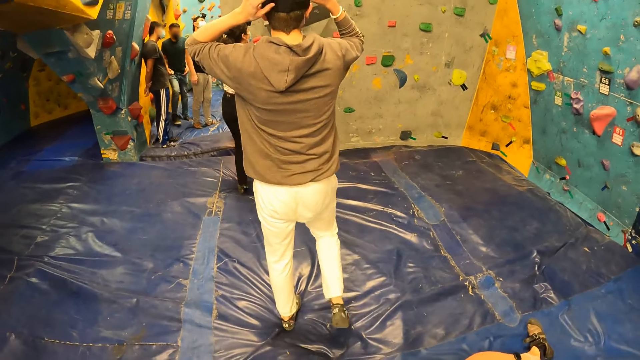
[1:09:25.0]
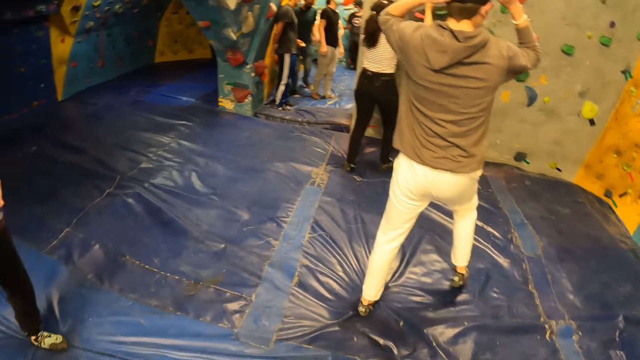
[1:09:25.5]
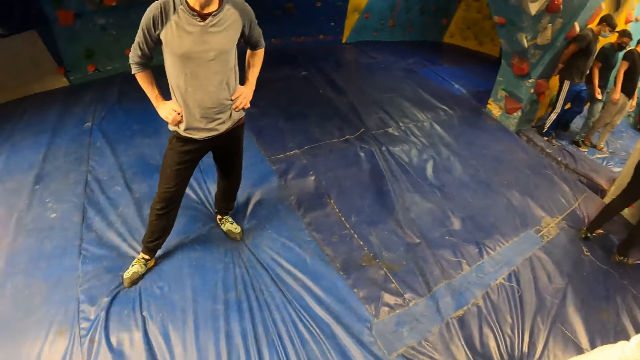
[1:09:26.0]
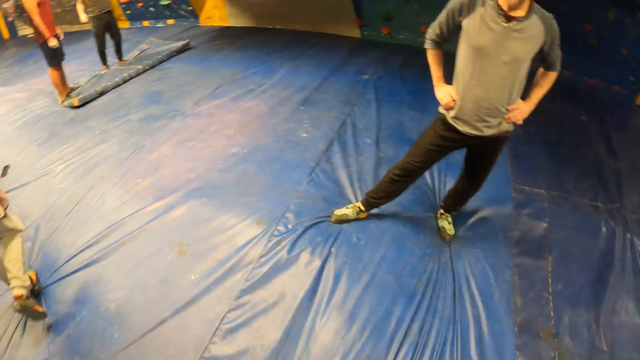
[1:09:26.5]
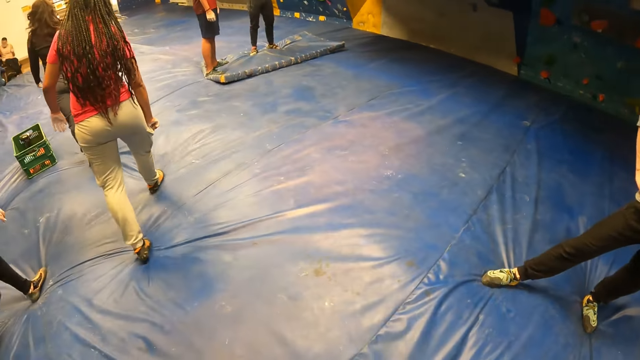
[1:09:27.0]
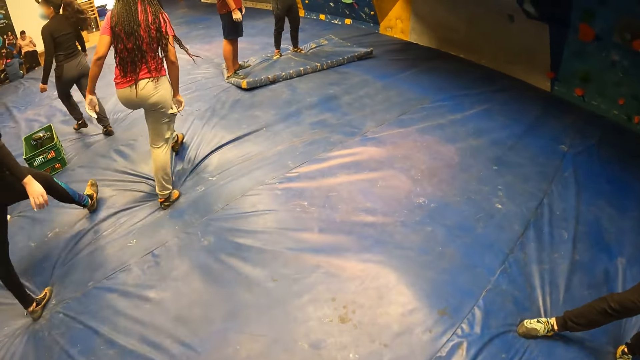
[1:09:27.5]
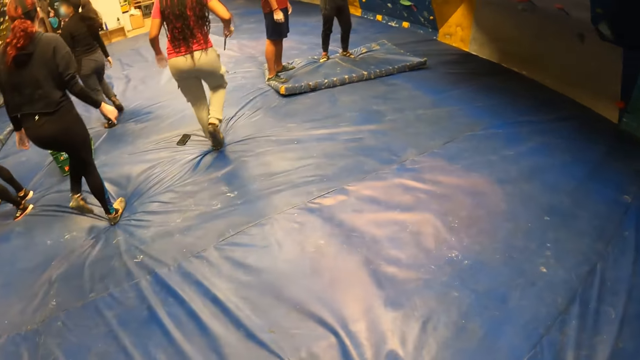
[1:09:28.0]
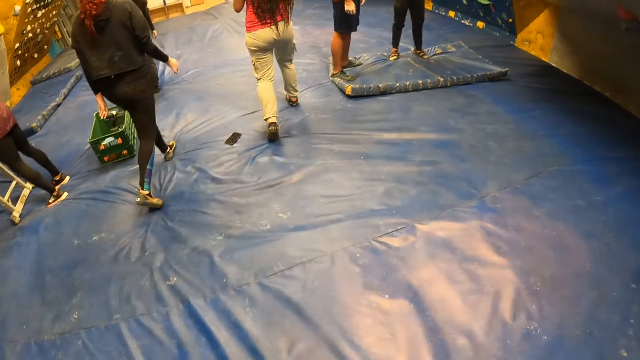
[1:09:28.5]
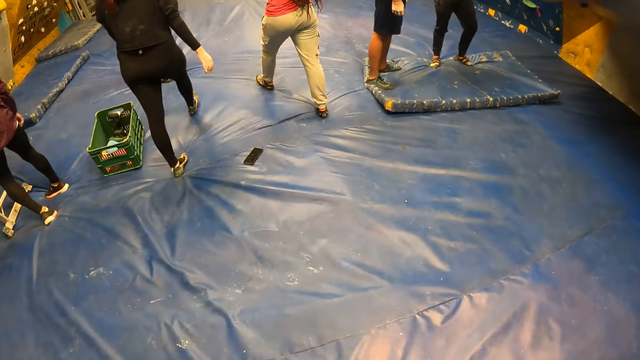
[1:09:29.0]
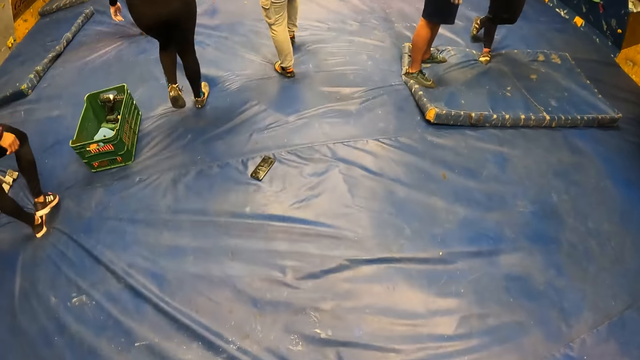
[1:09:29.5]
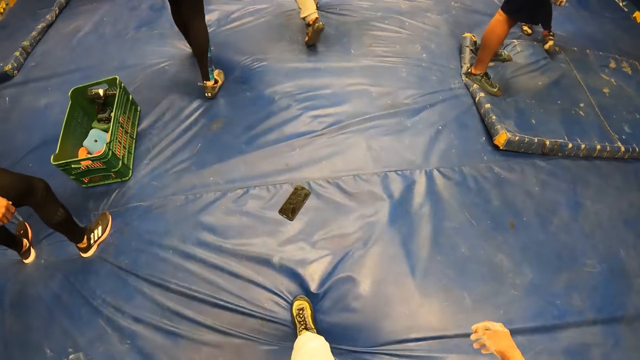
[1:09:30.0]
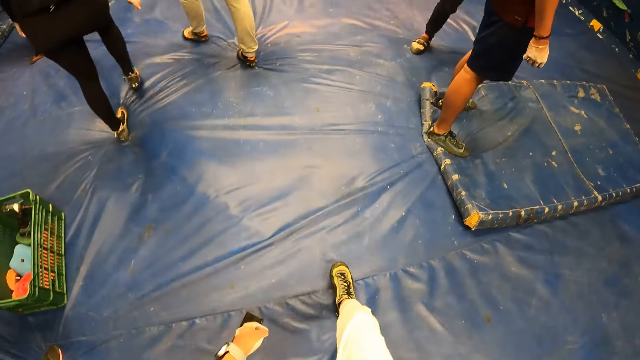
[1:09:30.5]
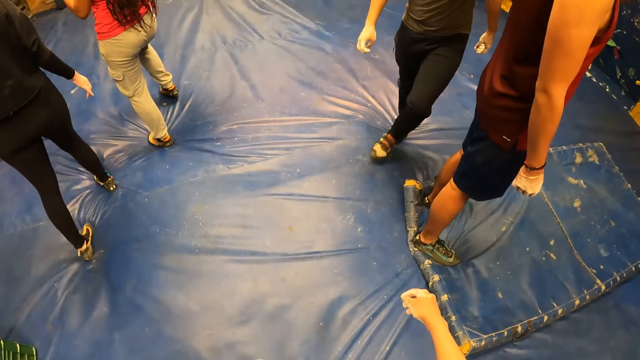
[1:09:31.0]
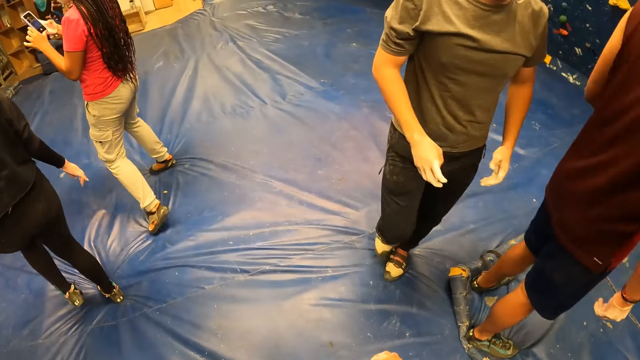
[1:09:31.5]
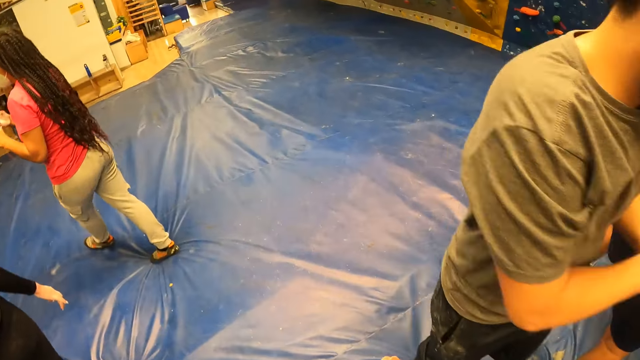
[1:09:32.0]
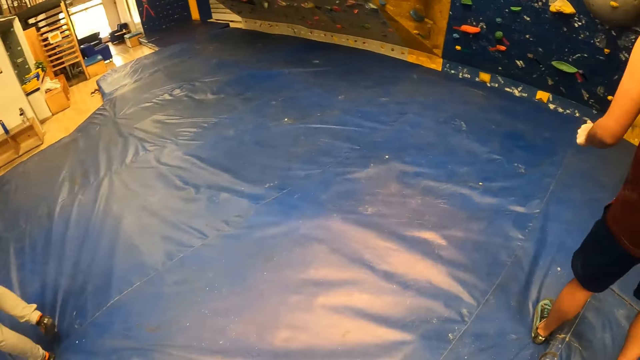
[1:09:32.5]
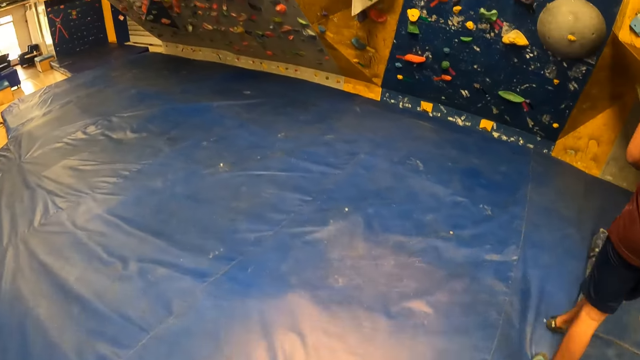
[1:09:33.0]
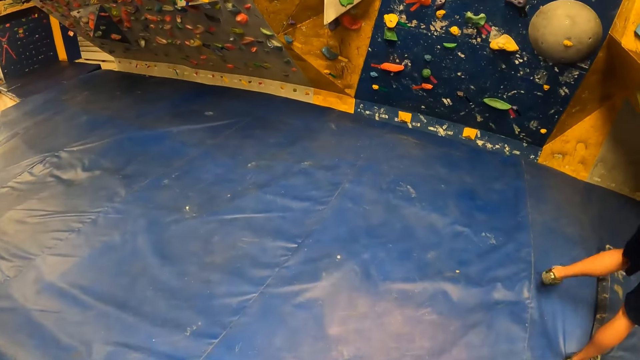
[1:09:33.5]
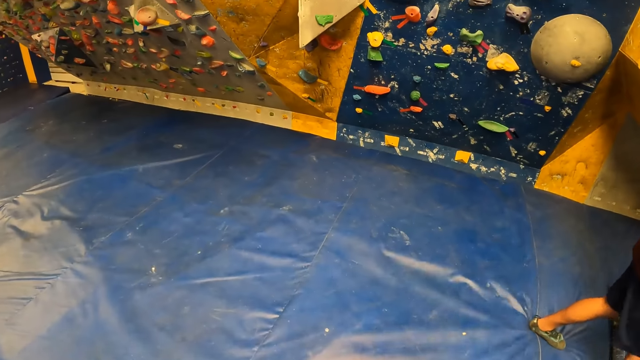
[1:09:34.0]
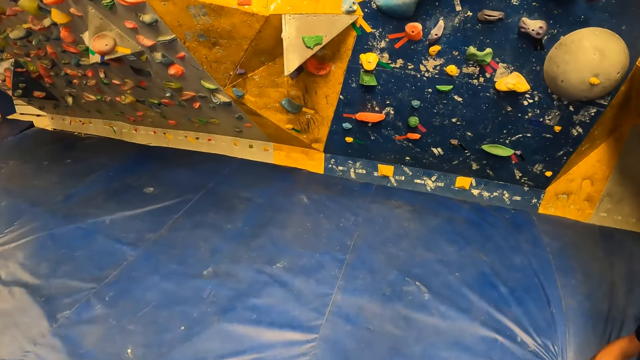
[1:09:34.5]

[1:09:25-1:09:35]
The man holds a camera on his head with his hands. The camera wearer moves around. A woman takes out a phone from her pocket with her right hand. A lady walks around. Another lady walks around. A third lady walks around.

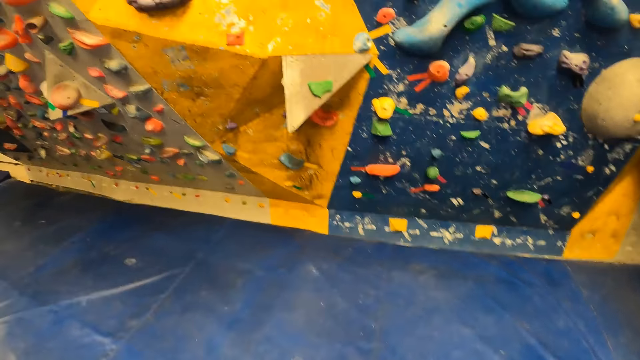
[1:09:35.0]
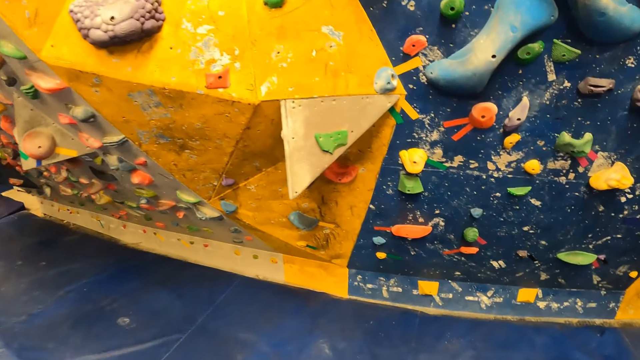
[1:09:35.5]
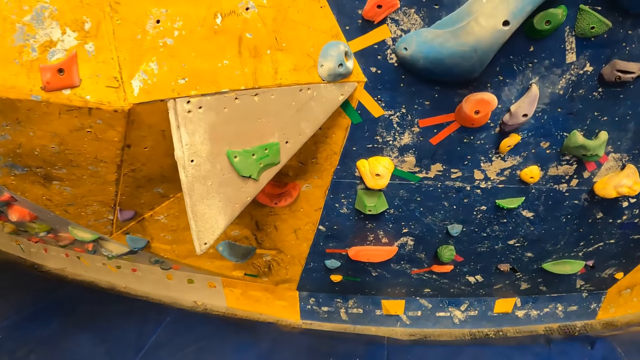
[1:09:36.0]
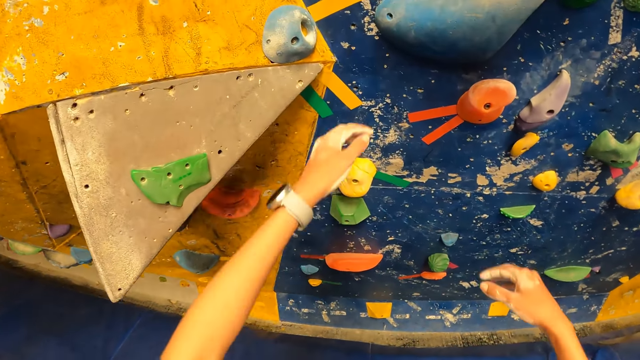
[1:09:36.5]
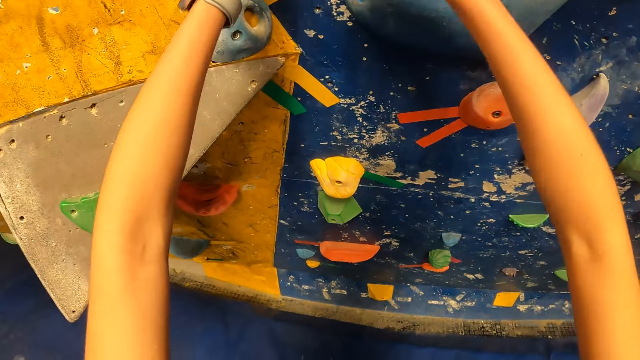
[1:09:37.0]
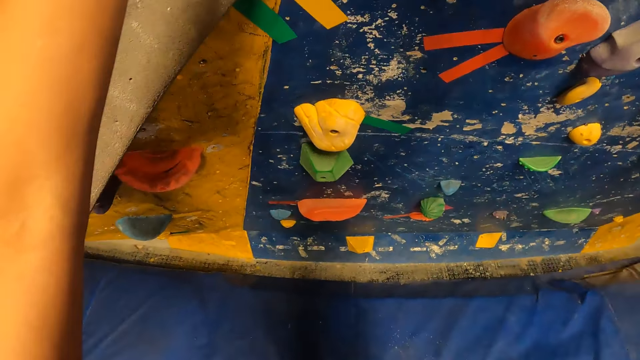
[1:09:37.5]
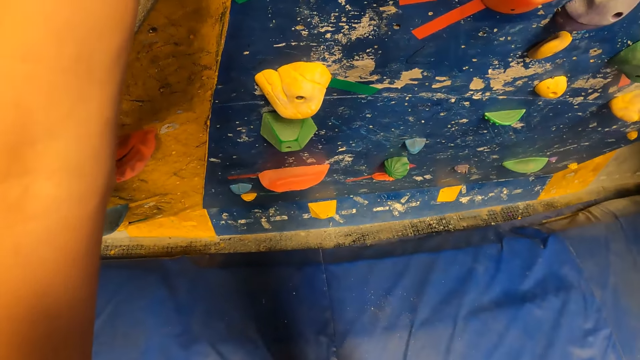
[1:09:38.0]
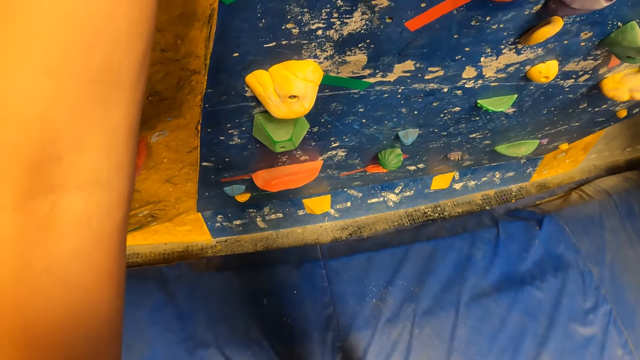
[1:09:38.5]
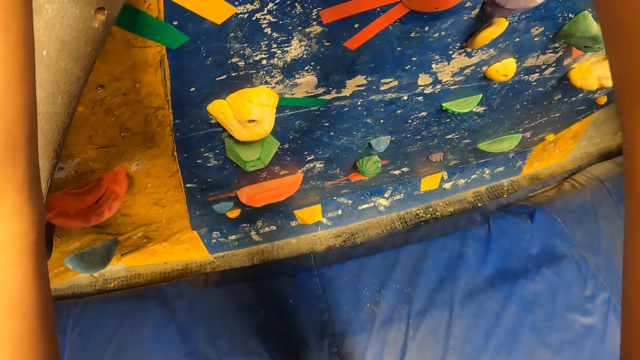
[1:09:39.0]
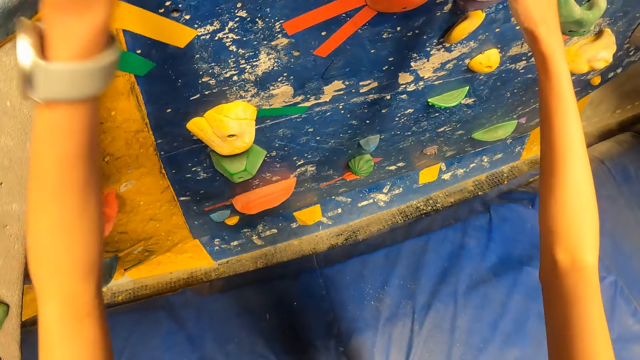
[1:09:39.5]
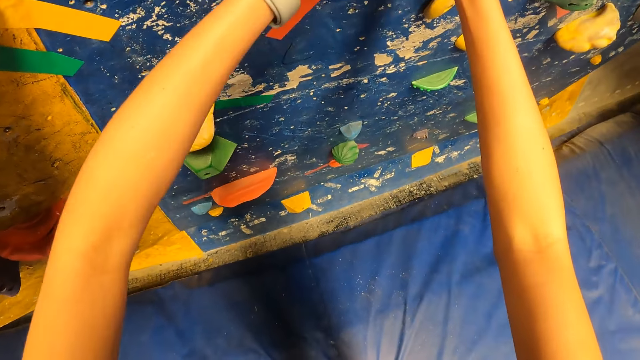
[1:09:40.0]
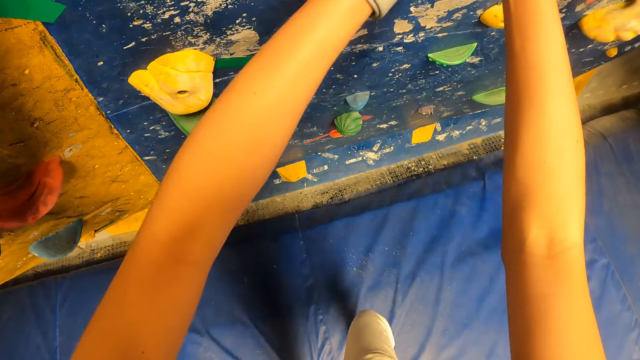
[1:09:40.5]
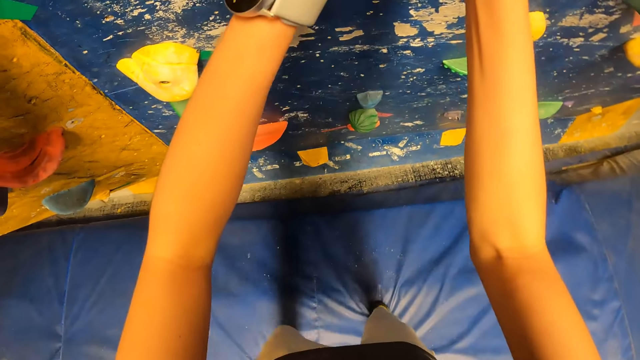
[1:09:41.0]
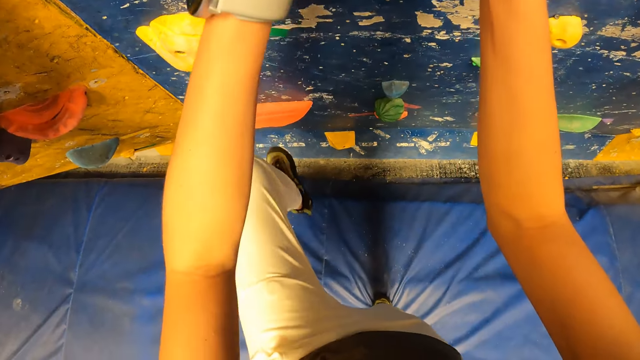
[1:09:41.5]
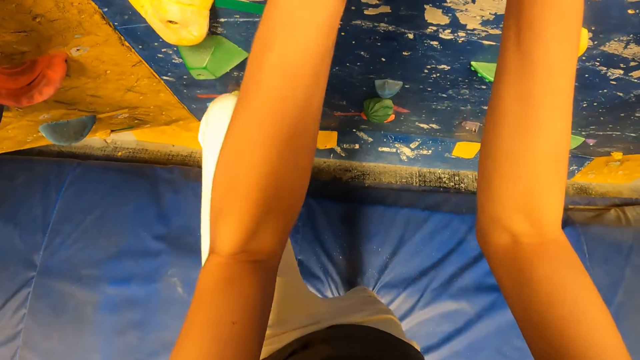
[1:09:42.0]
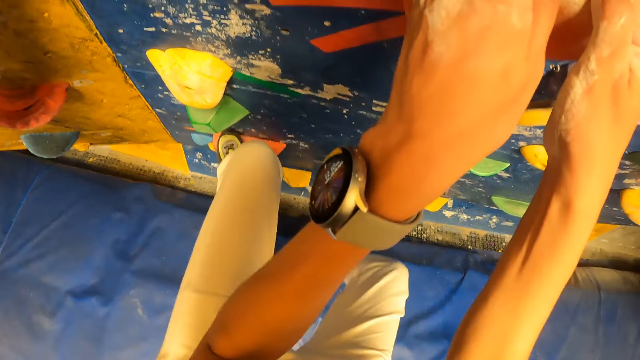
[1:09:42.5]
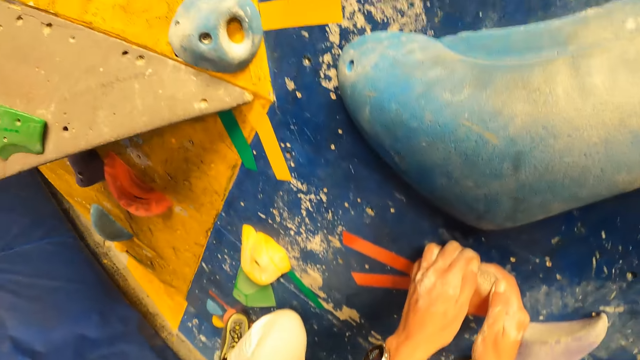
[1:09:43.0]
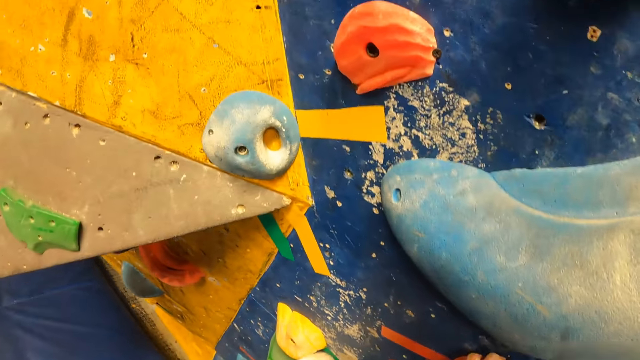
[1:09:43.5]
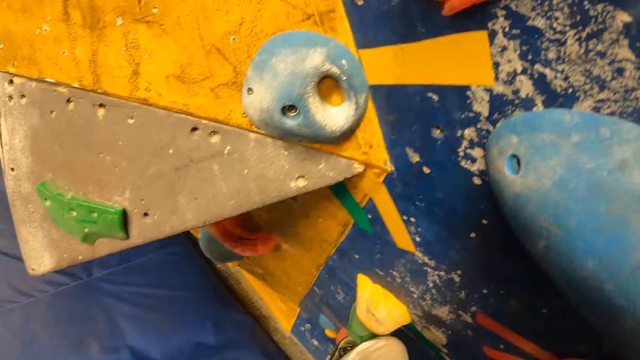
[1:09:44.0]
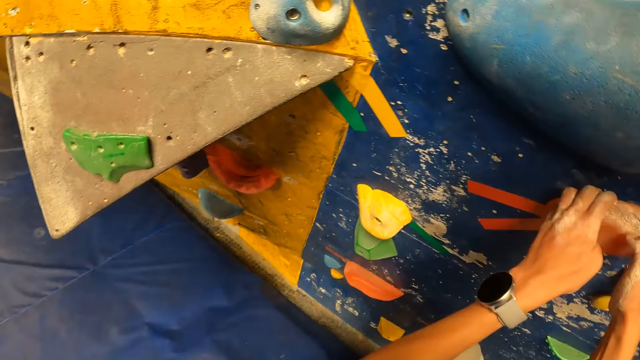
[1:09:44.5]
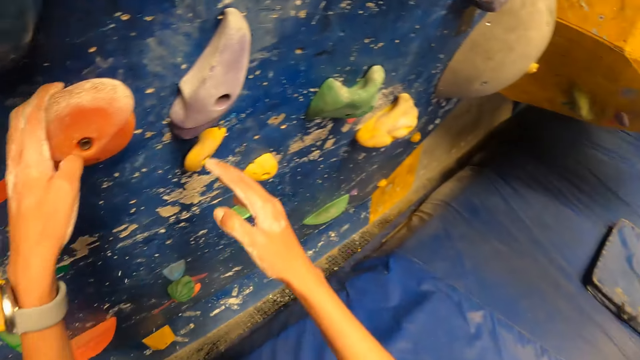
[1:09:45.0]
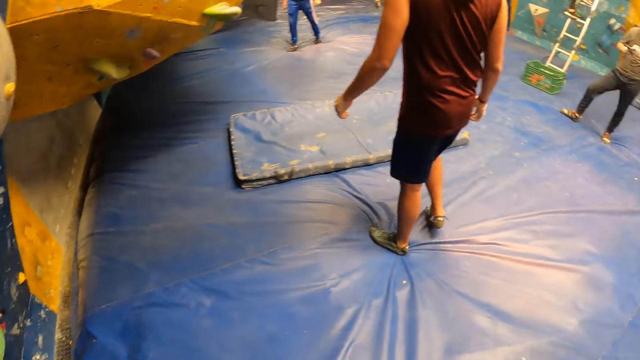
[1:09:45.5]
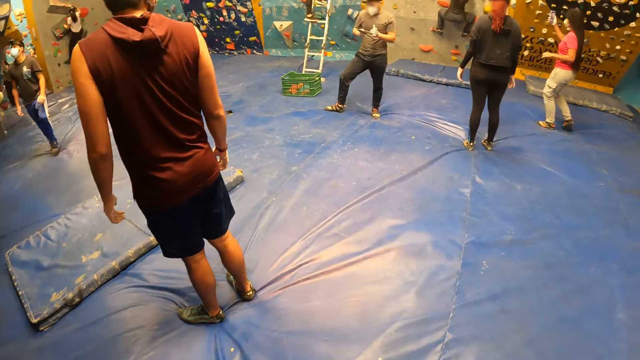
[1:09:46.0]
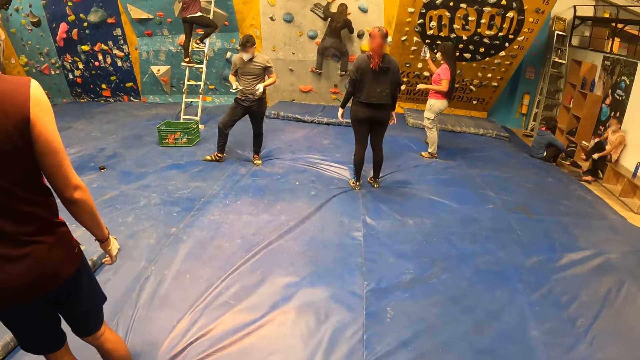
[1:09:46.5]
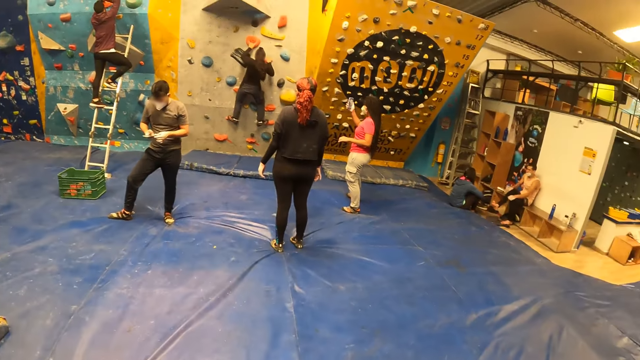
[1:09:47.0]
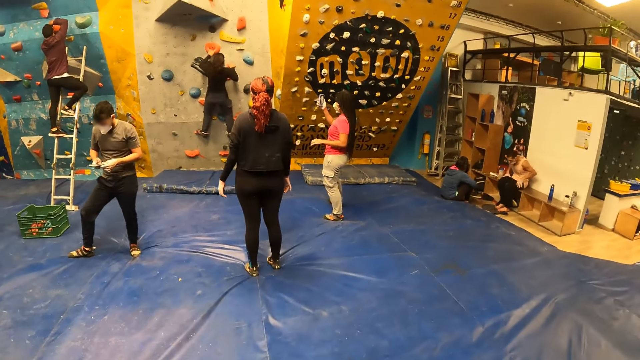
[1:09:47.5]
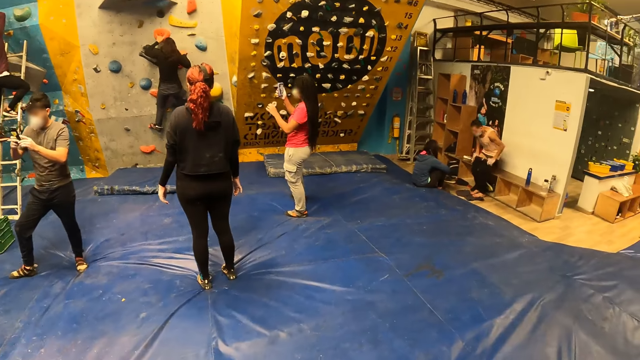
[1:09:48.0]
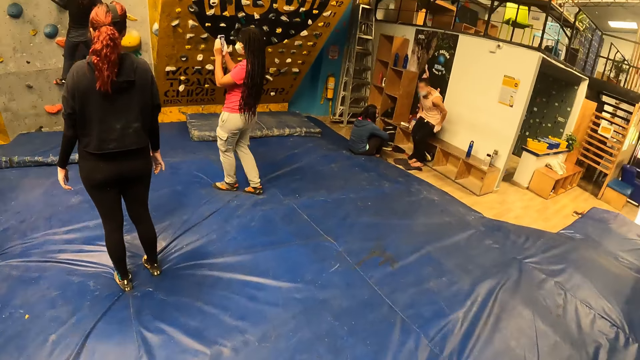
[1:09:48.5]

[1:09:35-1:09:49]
The camera wearer climbs the bouldering wall with his hands and feet. He hangs on the wall grip and jumps down from the bouldering wall. He looks around. The woman takes pictures with the phone in her right hand.
